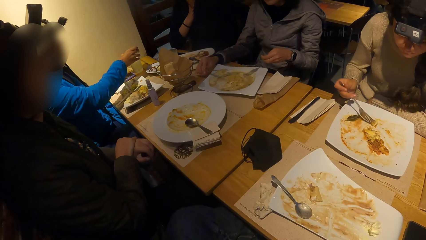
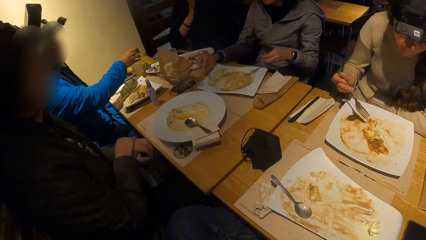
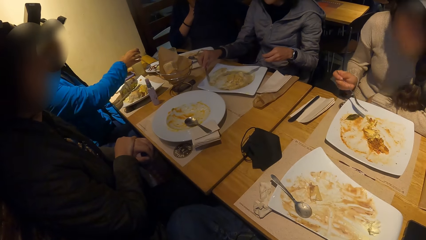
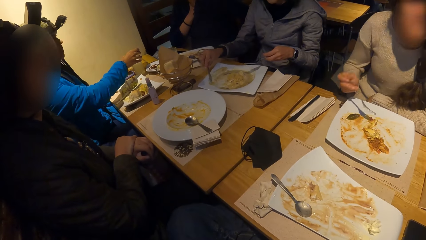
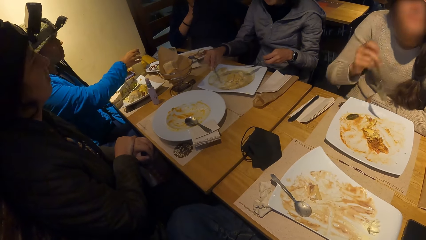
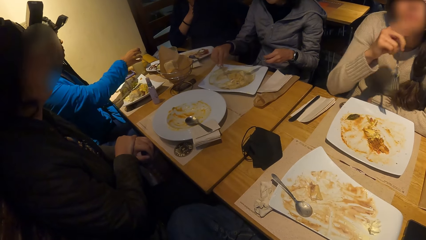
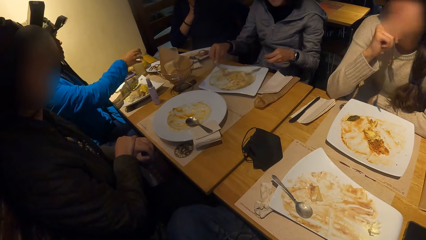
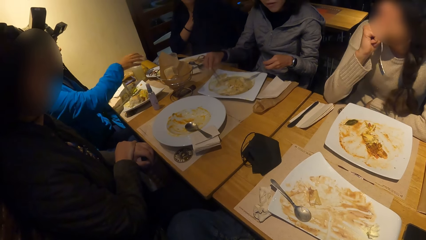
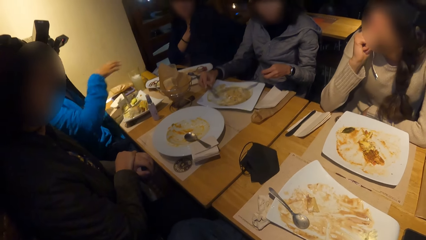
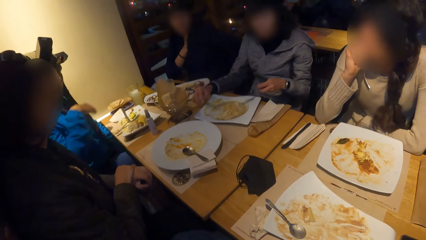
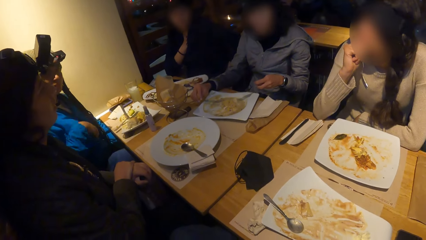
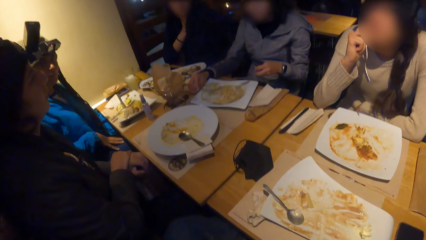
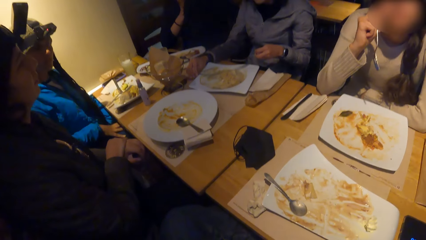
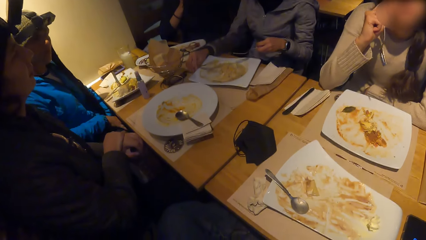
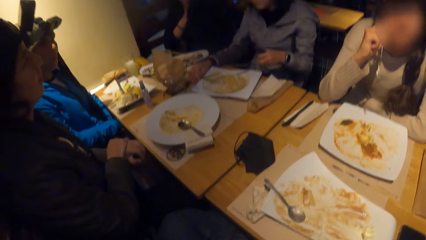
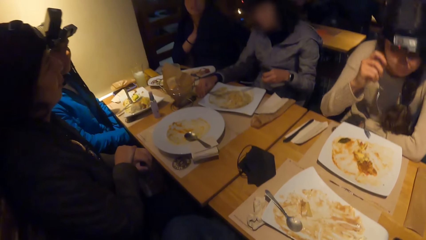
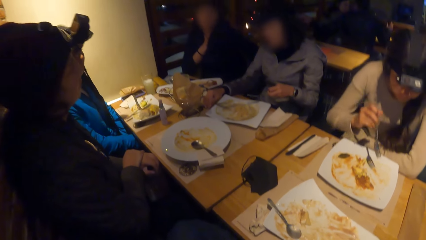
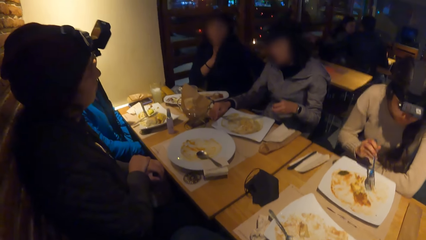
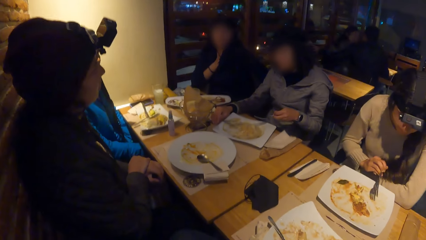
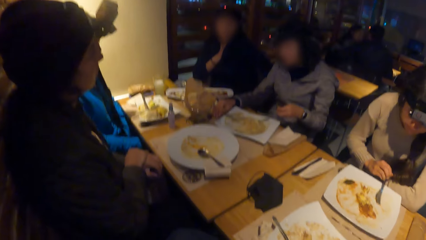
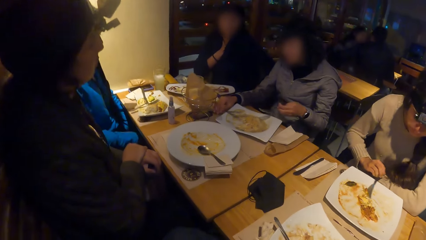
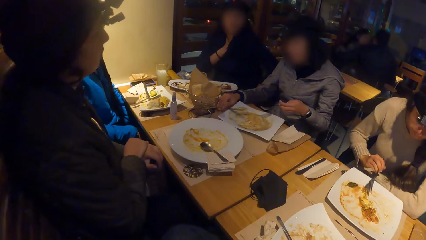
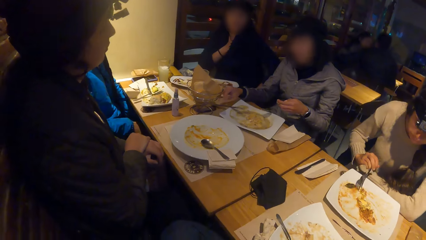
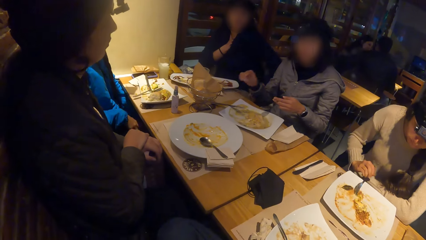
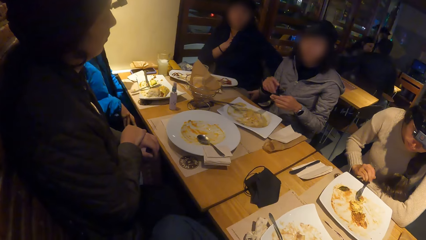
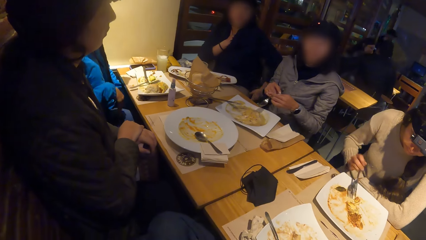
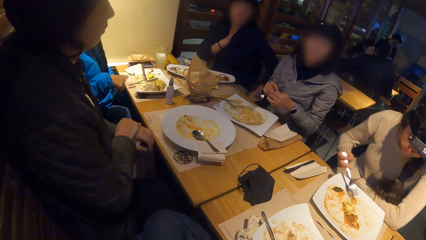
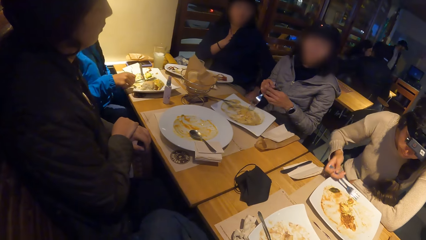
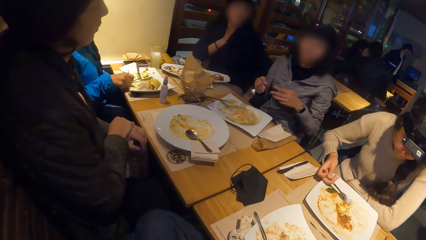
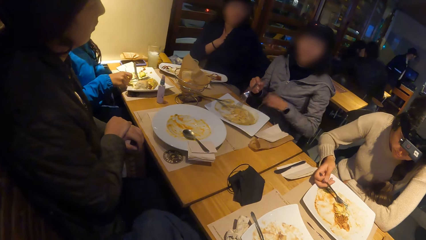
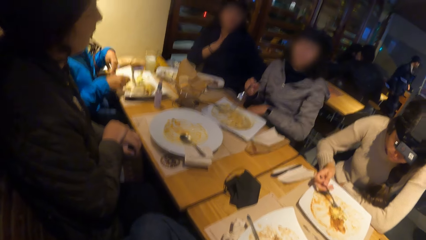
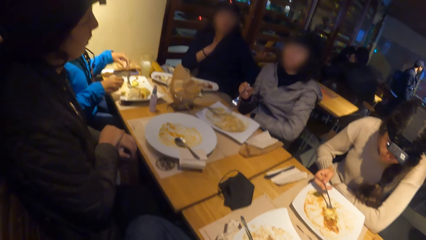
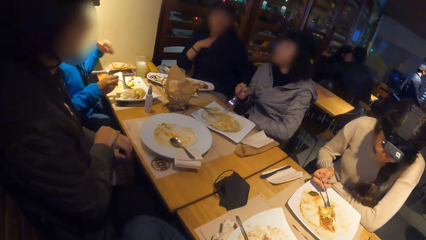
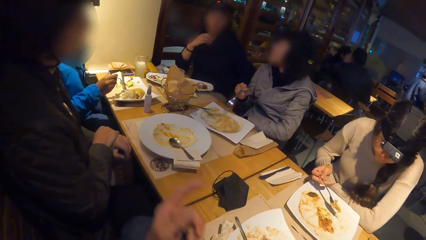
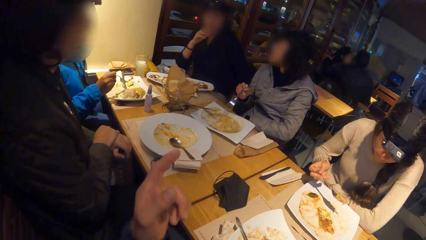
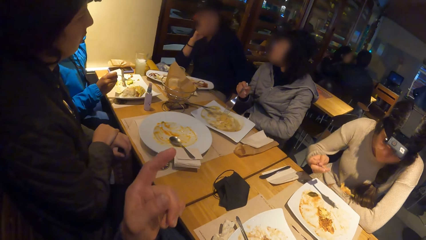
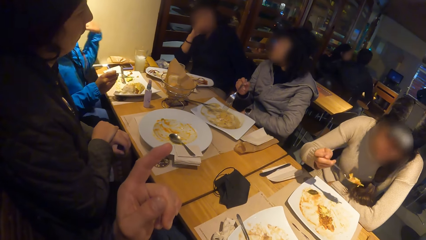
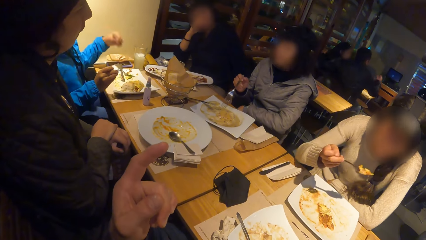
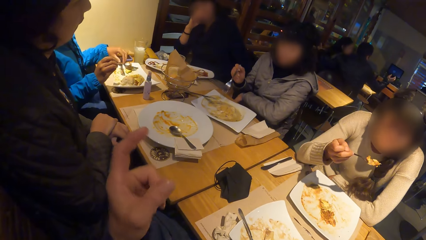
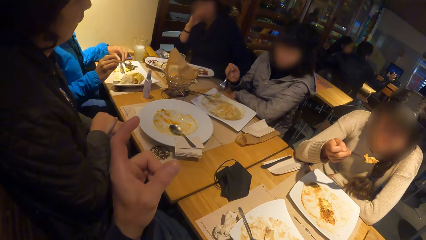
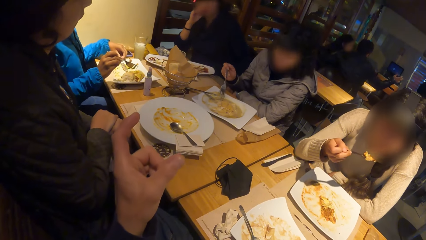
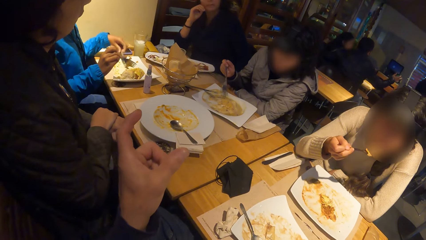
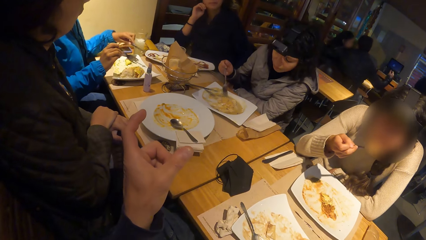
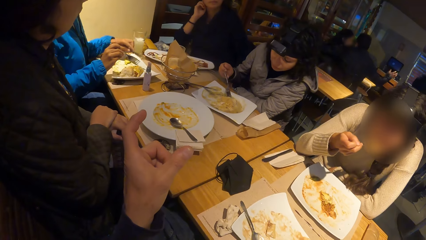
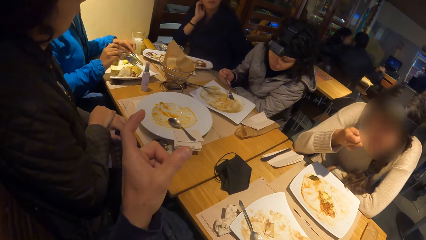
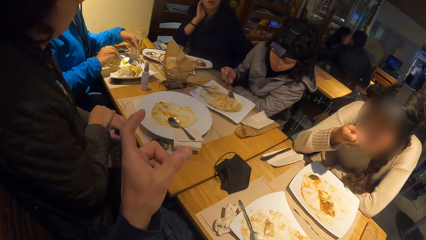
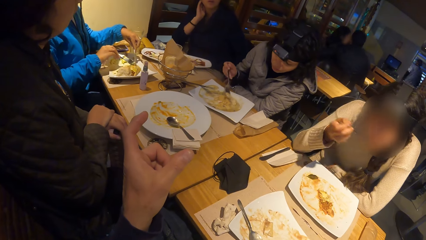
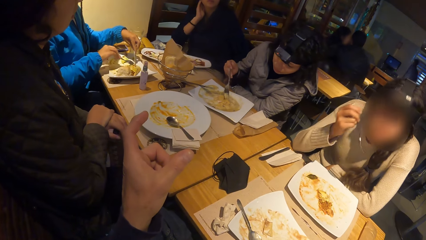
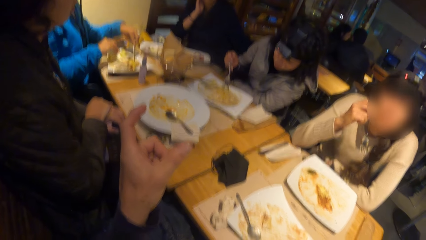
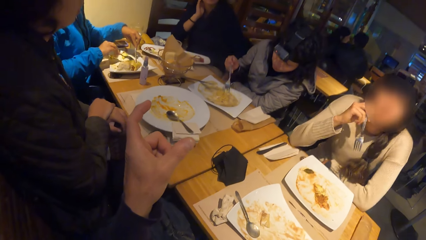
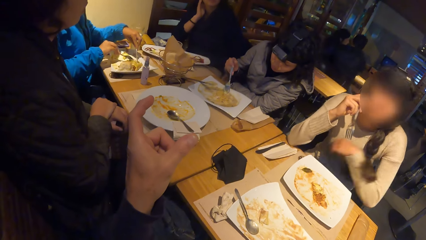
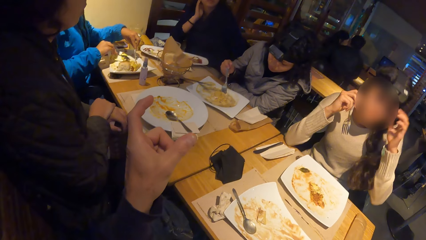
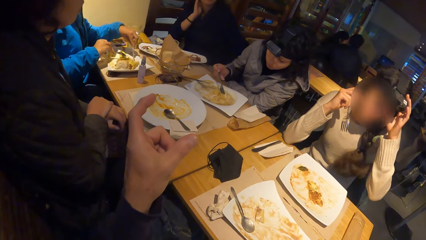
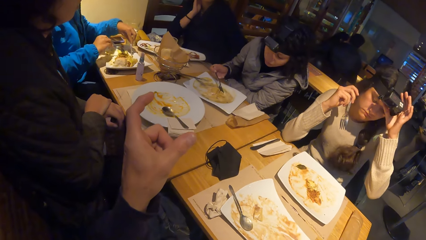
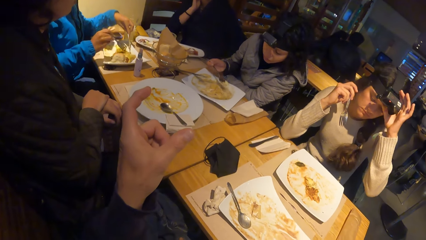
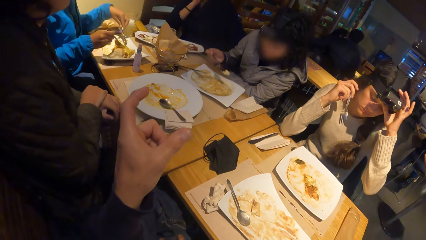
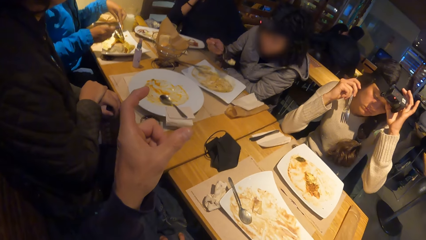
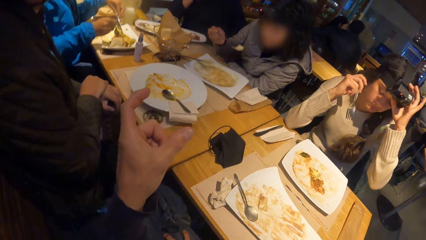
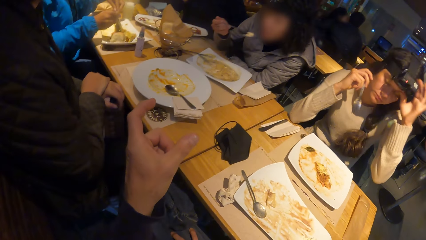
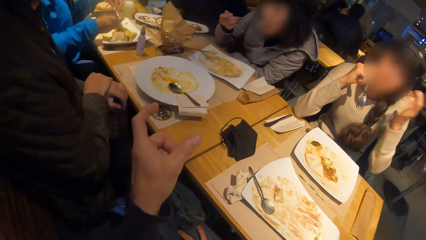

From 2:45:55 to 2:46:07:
A woman drops the cup of juice on the table with her right hand. Another woman places her right hand on the table and touches her face with her right hand. The first woman cleans her right hand on her trouser. The second woman scoops food from the plate. A third woman passes the fork to her right hand and scratches her thighs with her left hand. The first woman picks the stainless fork from the plate on the table with her right hand and flips her hair with her left hand. The camera wearer gesticulates with his left hand. The second woman packs the mac and cheese from the plate with the fork in her right hand. A fourth woman touches her neck with her right hand. The first woman picks the knife on the plate with her left hand. The third woman packs the bean pudding on the plate with the fork in her right hand. The second woman puts the mac and cheese in her mouth with the fork in her right hand. The third woman scoops food from the plate. The first woman packs the pickle on the plate with the stainless fork and the knife in her hands. The second woman adjusts her head camera with her left hand.
